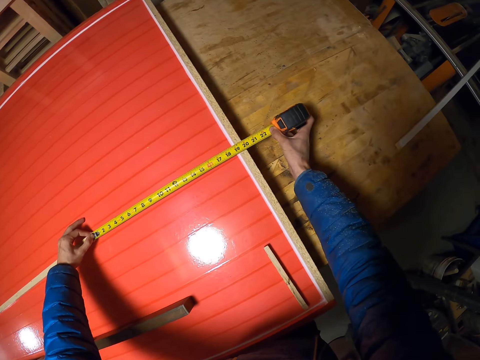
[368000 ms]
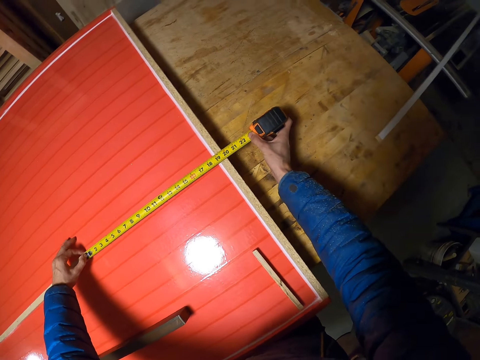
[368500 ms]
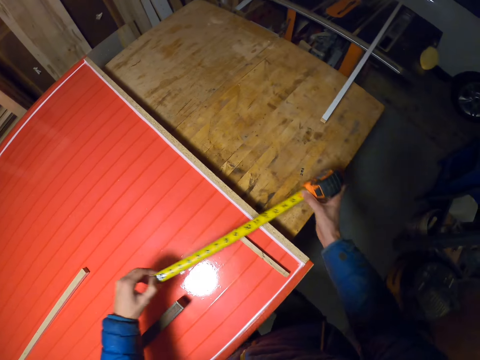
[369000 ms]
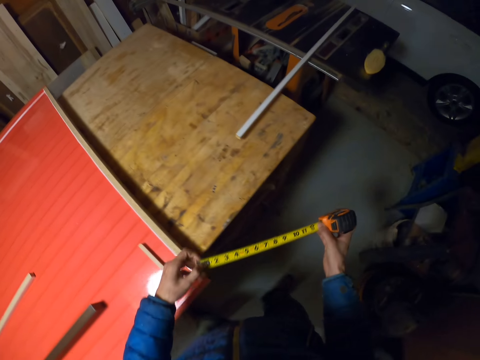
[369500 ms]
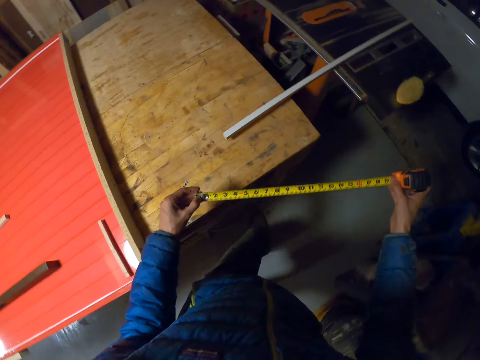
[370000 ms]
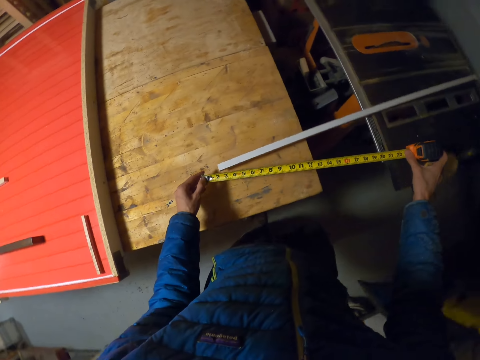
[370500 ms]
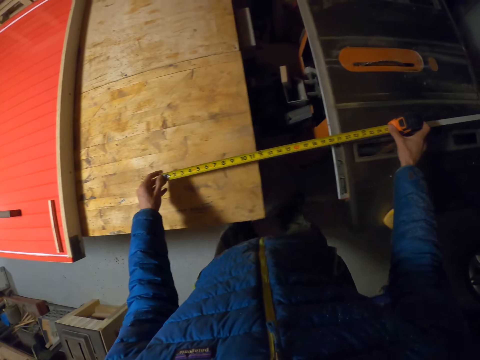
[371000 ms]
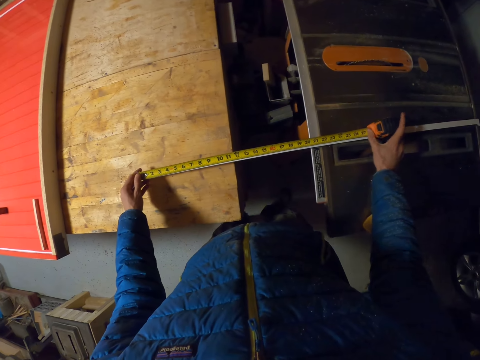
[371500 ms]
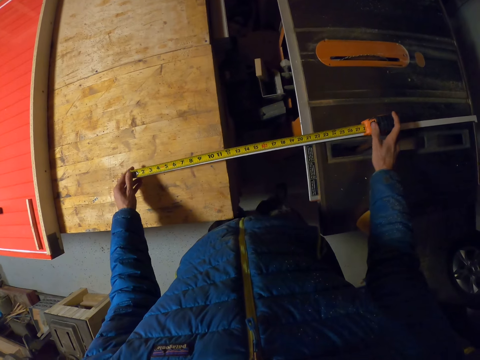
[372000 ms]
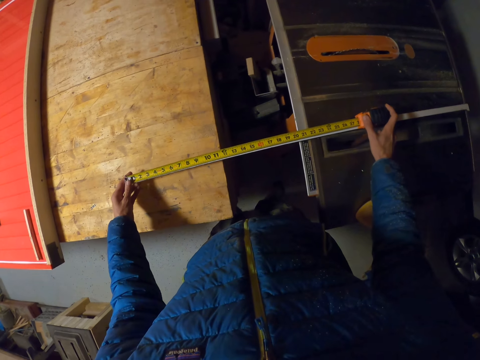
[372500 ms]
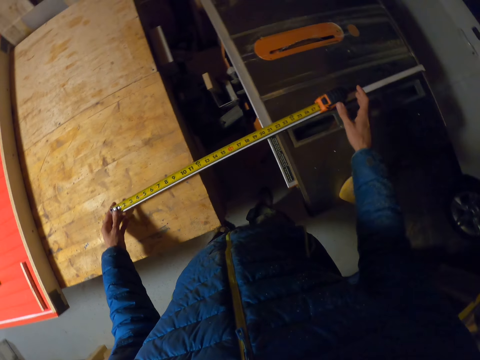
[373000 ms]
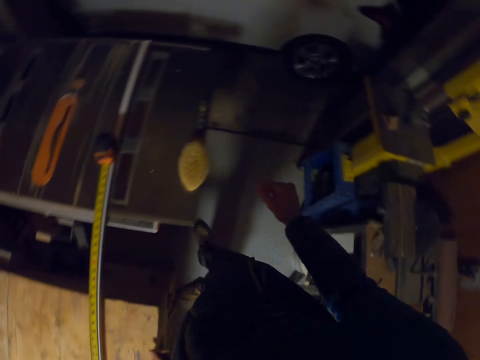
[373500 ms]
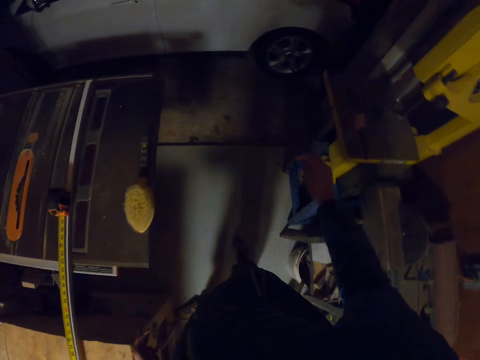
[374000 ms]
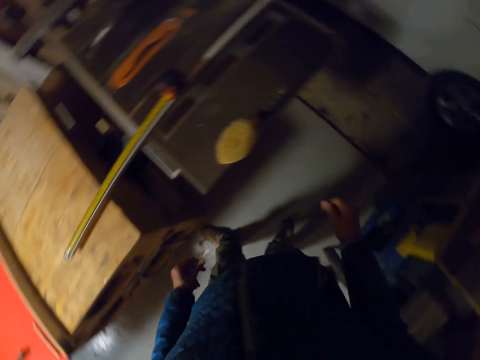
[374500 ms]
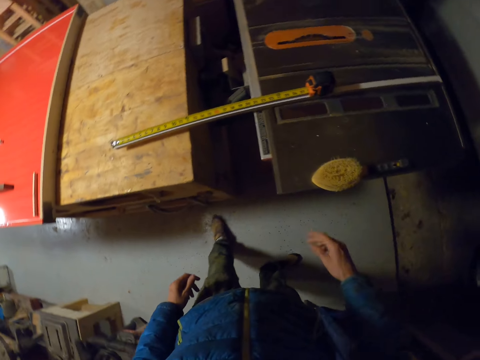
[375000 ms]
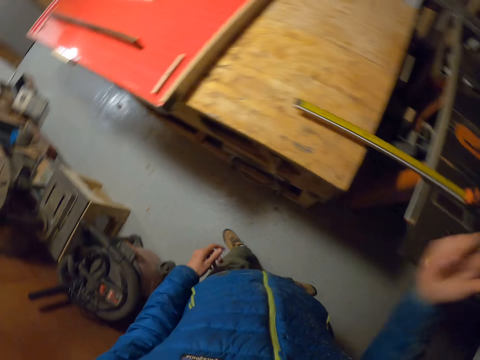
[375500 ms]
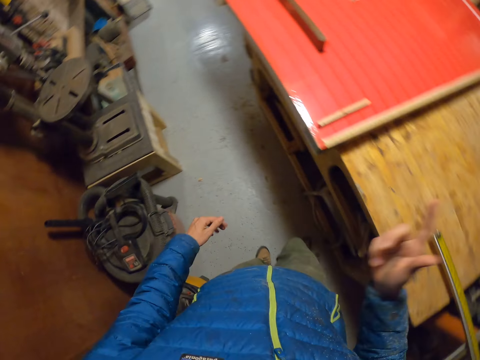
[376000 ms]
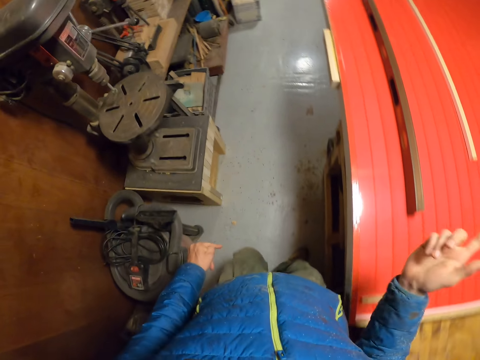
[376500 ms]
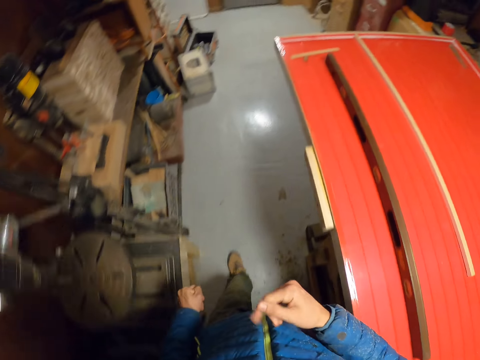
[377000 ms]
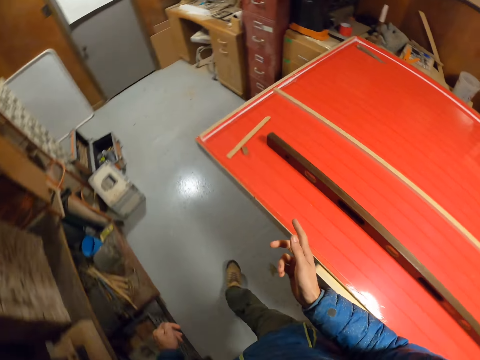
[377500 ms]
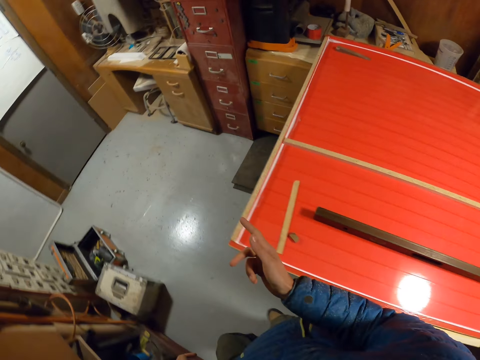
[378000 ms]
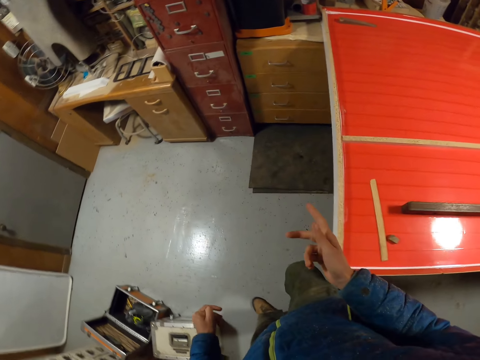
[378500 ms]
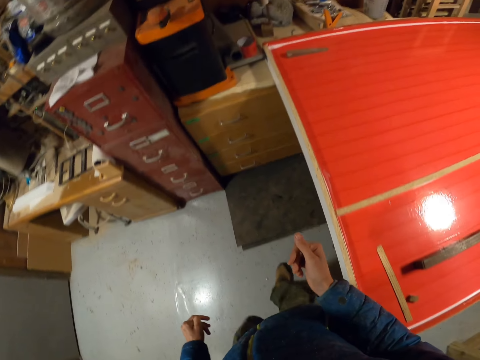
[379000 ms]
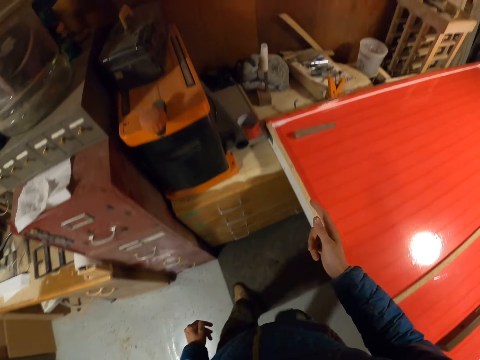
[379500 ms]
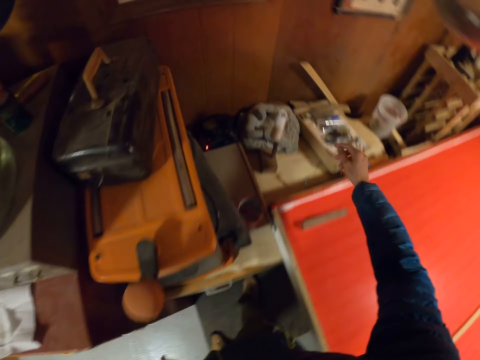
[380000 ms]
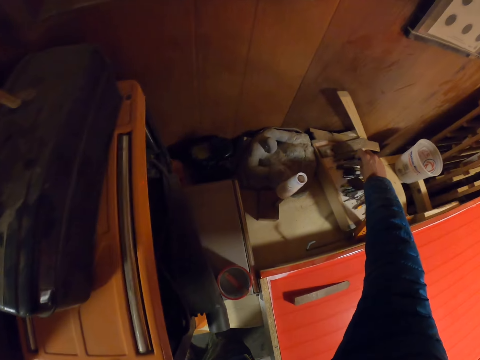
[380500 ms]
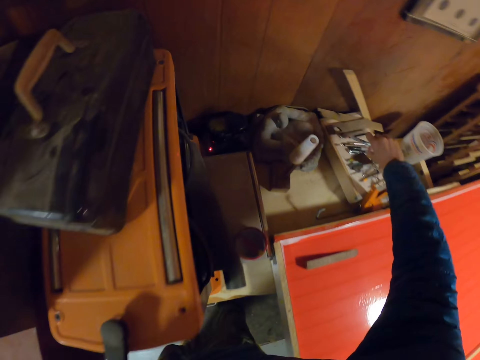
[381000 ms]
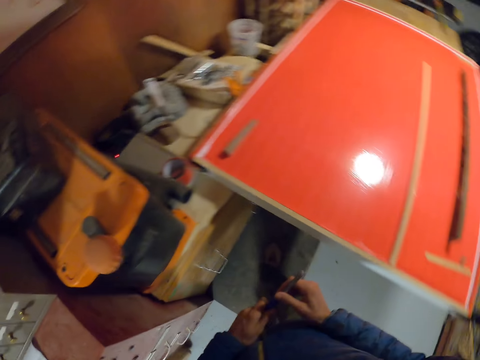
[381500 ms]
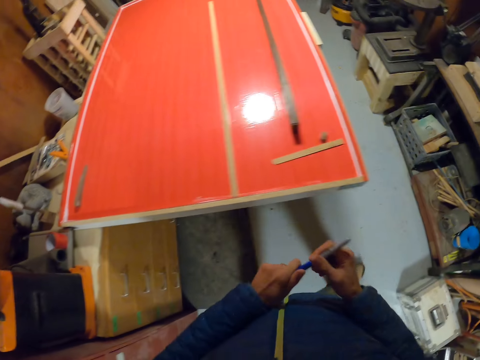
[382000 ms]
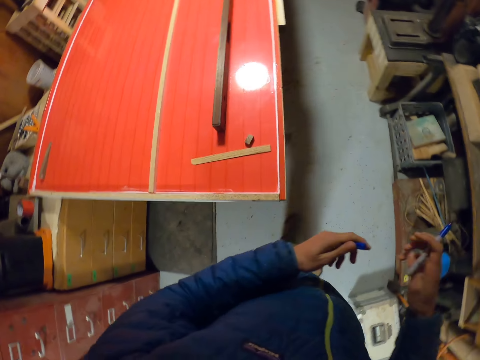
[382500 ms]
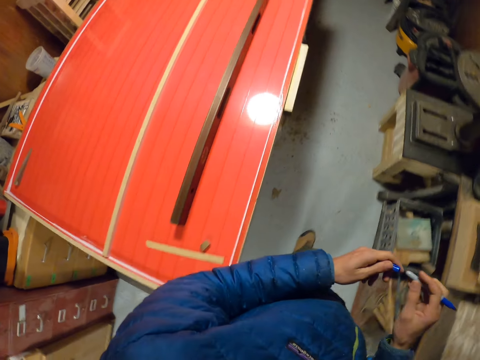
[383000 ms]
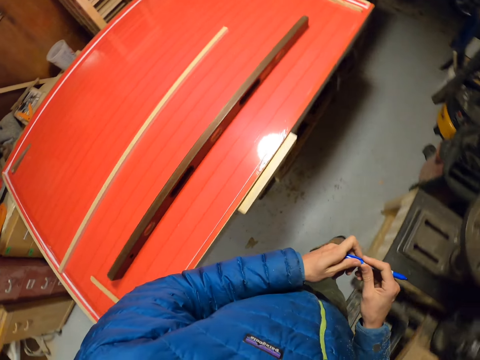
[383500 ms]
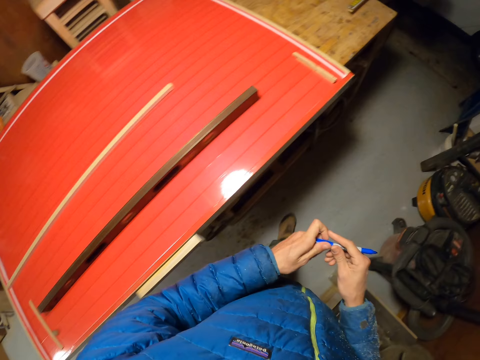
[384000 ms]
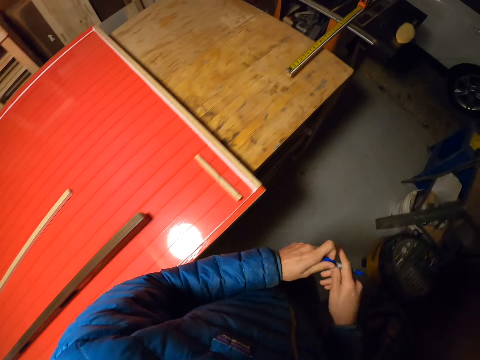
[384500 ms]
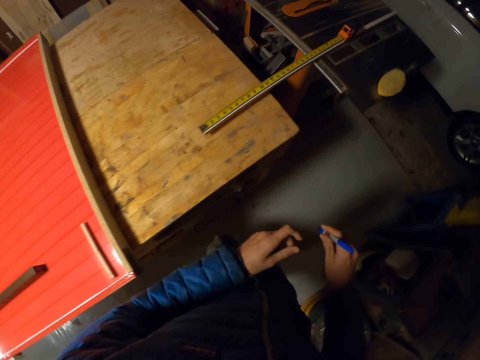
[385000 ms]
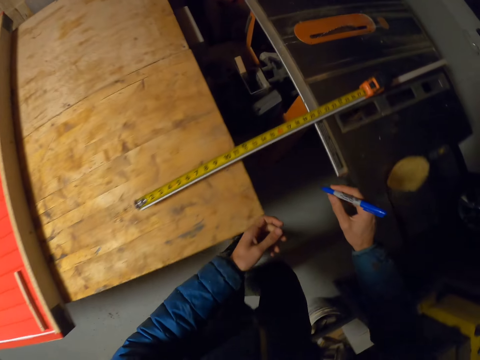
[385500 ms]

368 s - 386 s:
The camera wearer walks around the room. He measures a portion of the piece of wood on the table saw with the measuring tape. He walks toward another table. He picks up a marker on top of the table with his right hand. He opens the marker with his left hand. He walks towards the table saw.

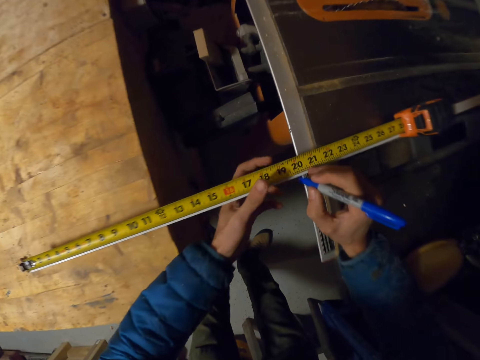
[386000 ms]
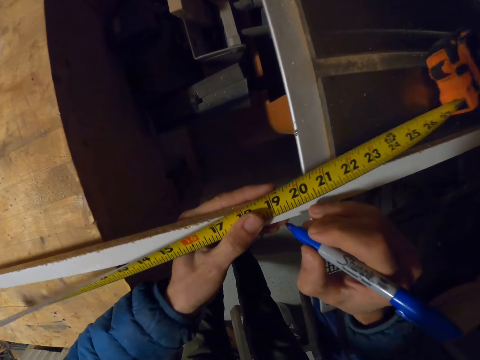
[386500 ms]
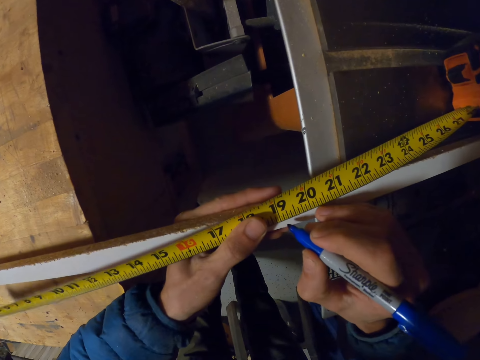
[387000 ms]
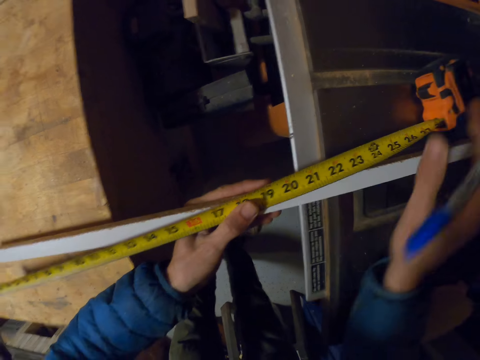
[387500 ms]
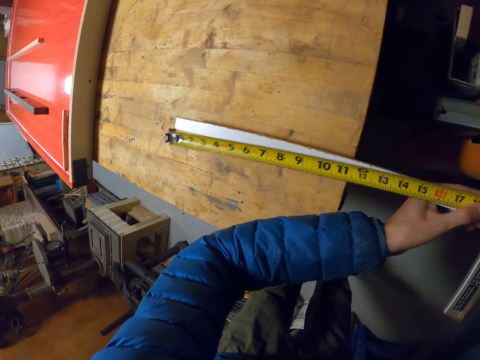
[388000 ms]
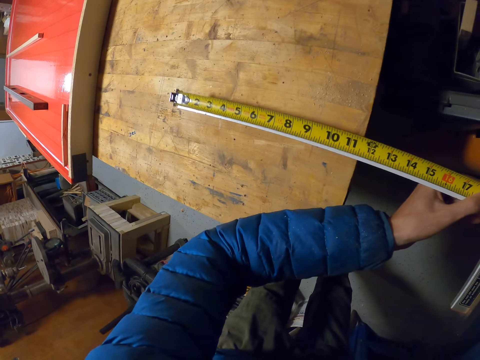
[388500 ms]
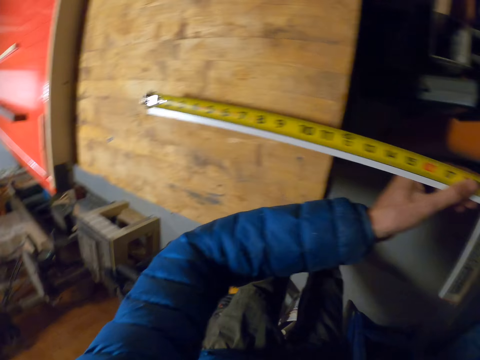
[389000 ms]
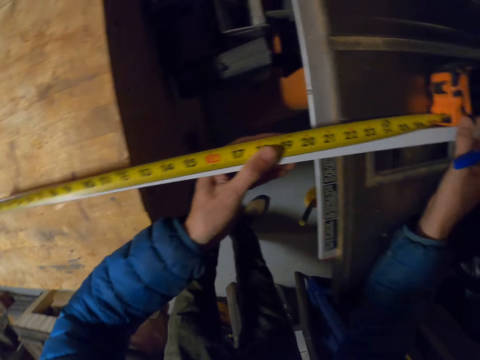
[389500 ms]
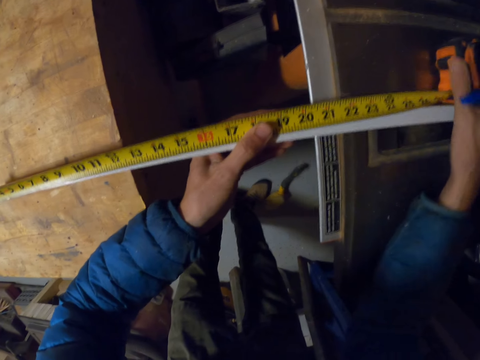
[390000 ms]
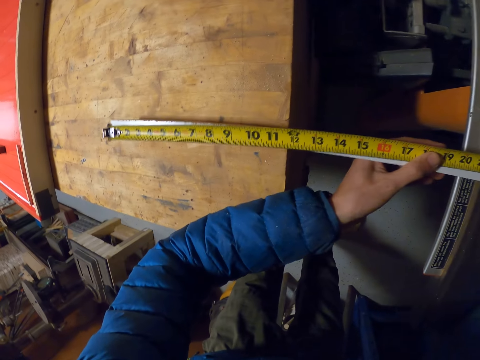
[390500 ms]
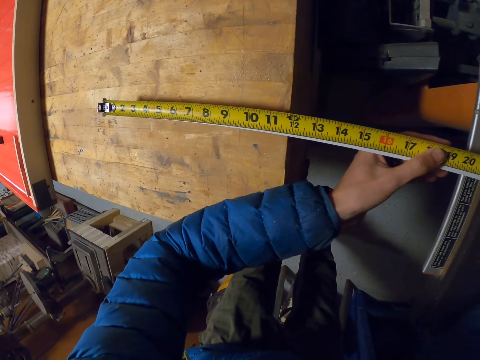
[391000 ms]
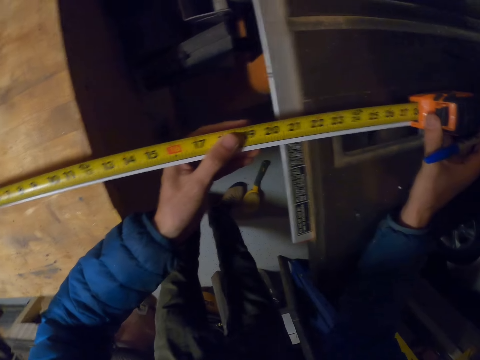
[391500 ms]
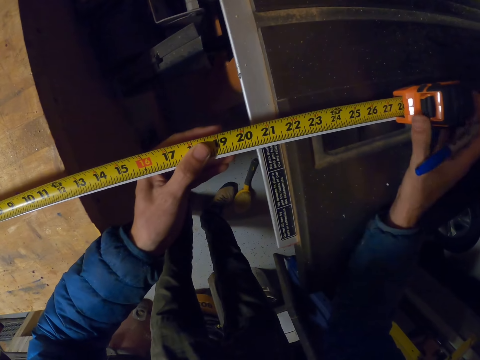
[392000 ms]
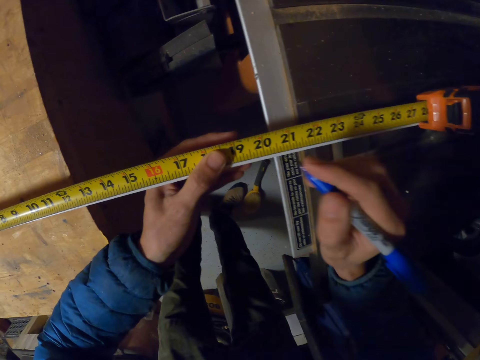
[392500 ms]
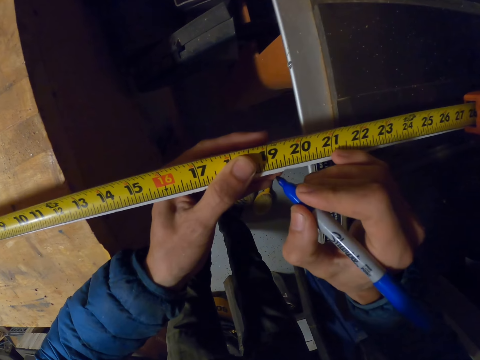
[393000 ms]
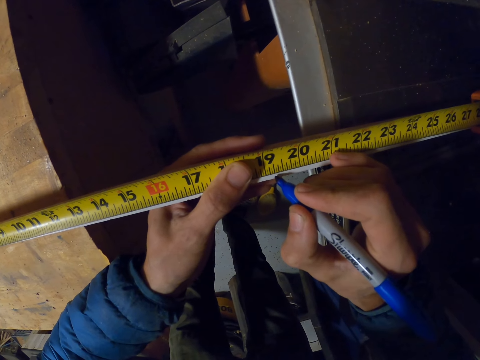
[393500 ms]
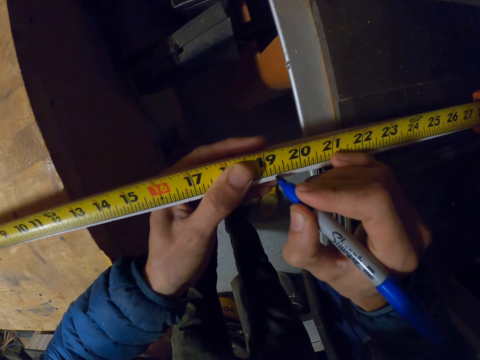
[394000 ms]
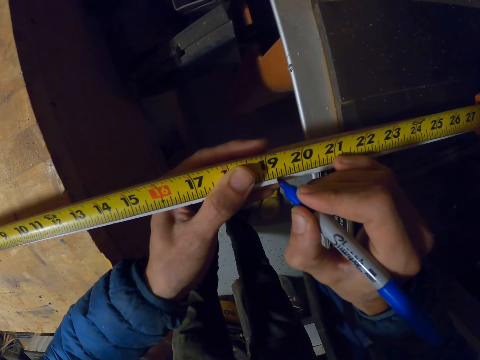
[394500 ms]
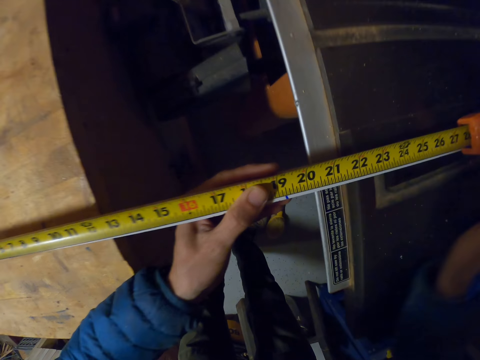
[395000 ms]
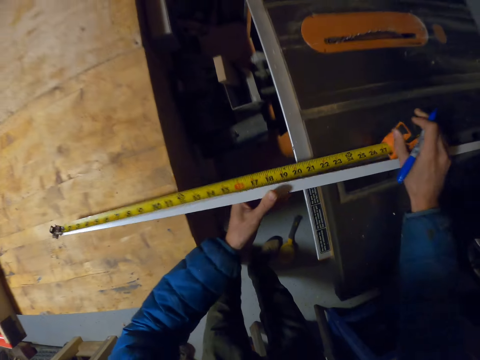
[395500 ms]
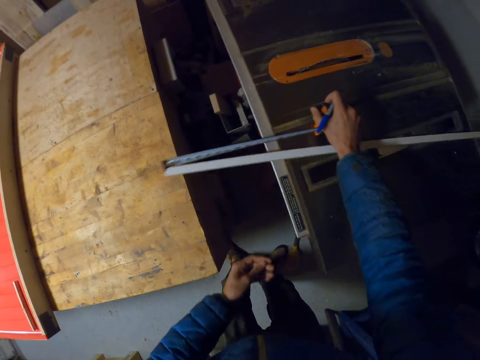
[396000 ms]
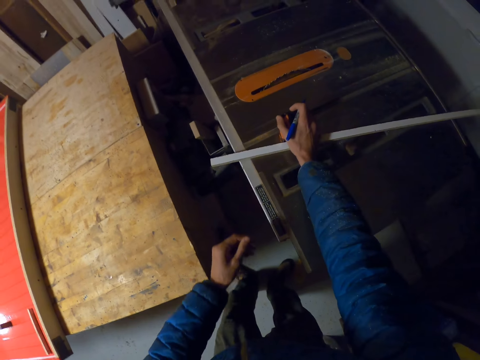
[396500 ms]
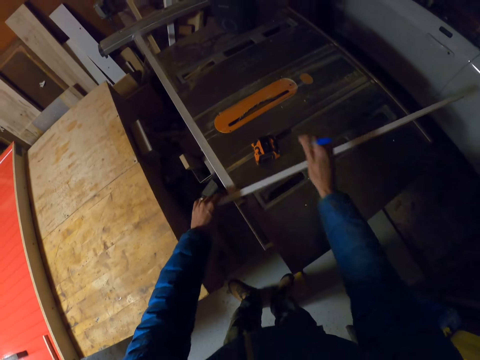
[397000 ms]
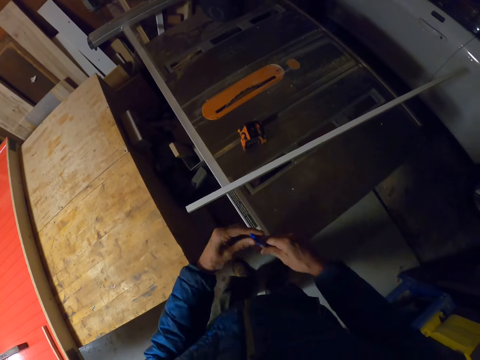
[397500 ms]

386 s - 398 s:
The camera wearer attempts to mark a point on the piece of wood on the table saw with the marker. He adjusts the measuring tape on the piece of wood on the table saw with his hands. He marks a point on the piece of wood on the table saw with the marker. He draws up the measuring tape in his right hand and moves the measuring tape aside.
